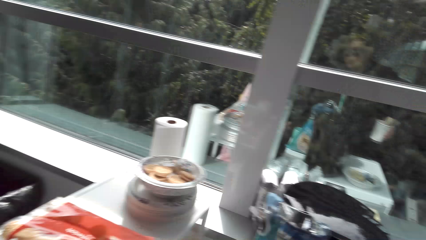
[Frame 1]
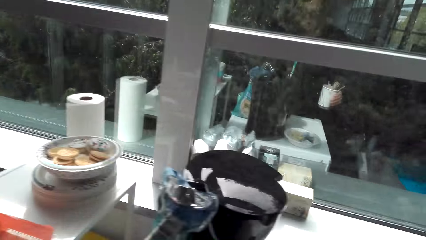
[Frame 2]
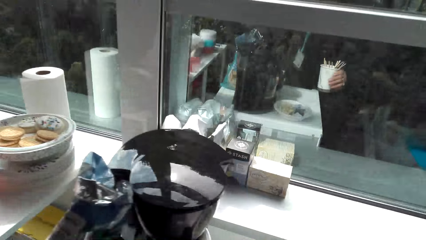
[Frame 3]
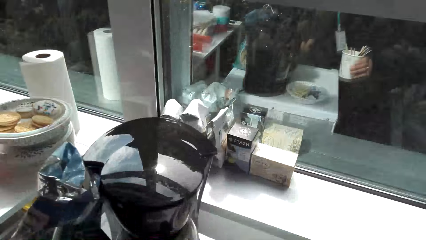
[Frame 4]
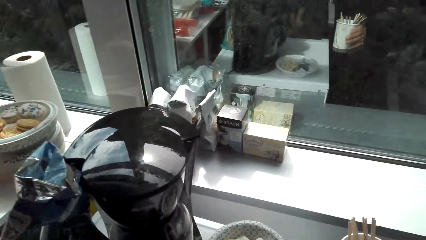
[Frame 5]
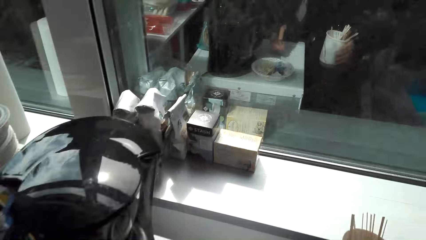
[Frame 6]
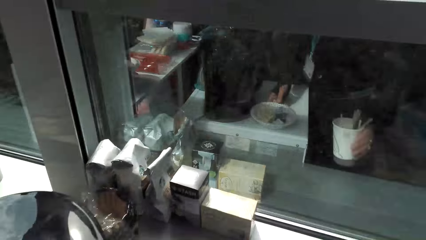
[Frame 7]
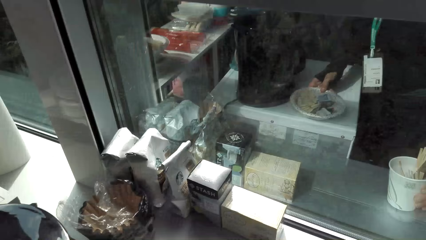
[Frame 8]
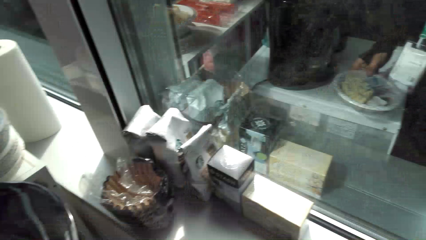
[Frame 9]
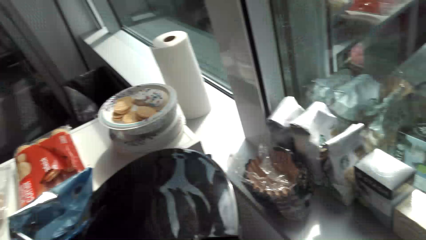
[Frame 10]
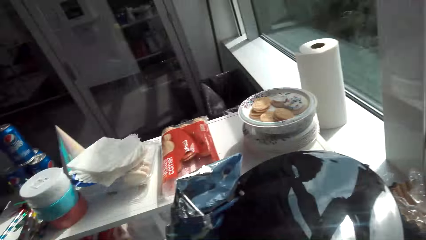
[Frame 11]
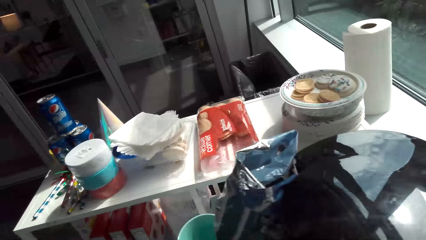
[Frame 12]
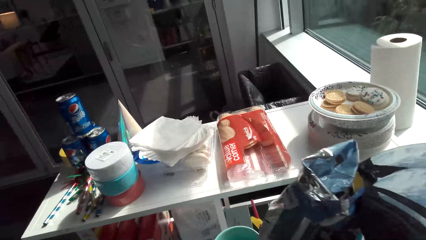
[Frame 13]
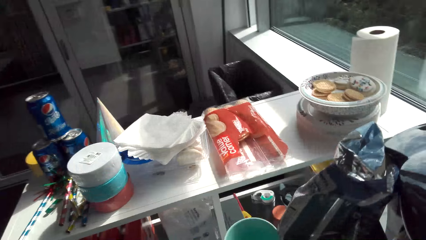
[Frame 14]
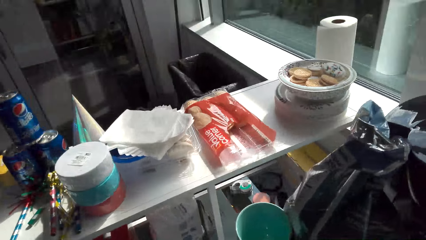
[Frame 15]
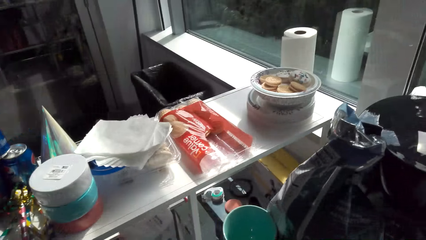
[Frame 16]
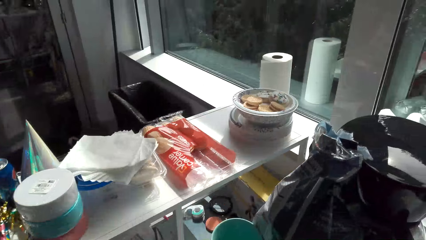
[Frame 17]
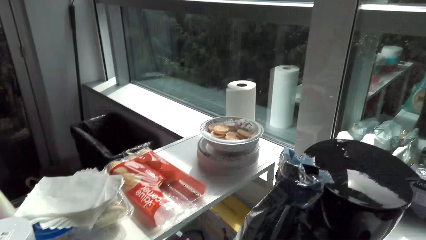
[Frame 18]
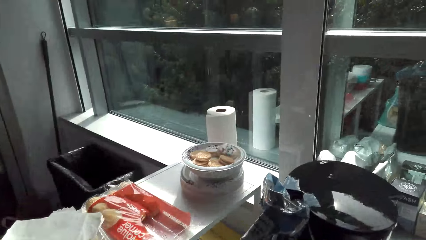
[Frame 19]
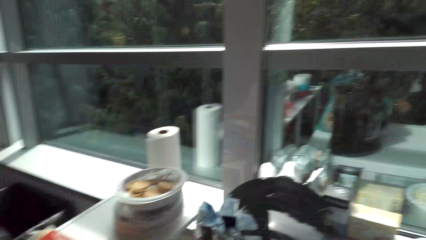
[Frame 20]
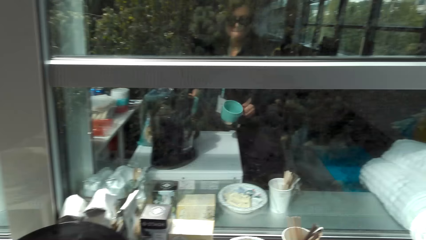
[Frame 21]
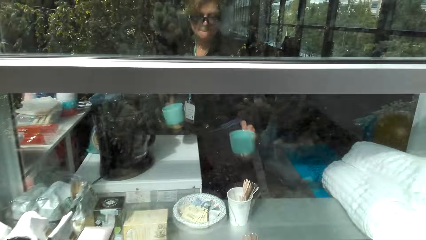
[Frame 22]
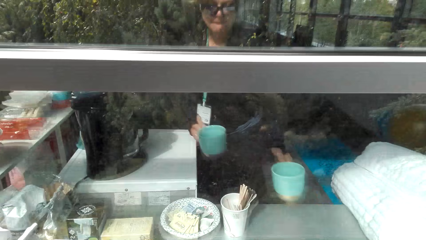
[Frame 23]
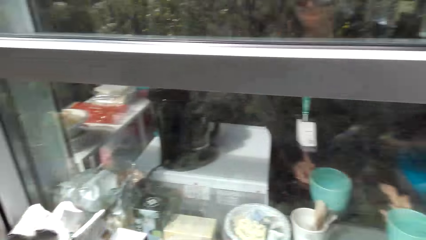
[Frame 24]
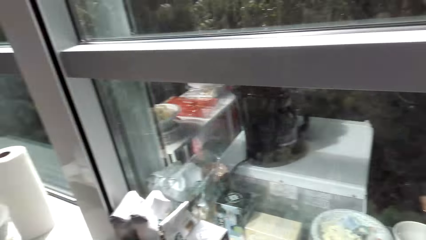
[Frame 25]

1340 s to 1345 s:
The camera wearer moves the cup with sticks to the window pane. They move the mugs to the window pane.

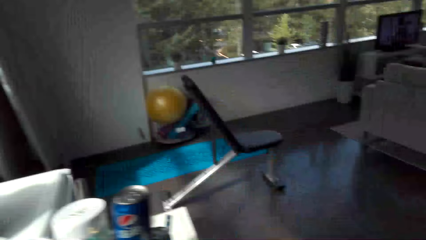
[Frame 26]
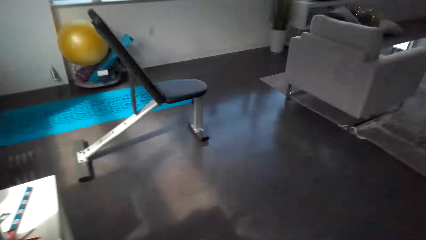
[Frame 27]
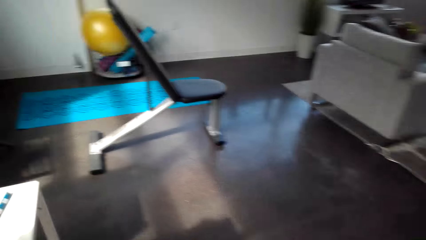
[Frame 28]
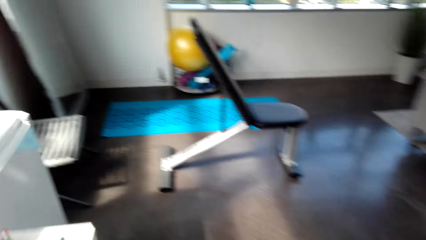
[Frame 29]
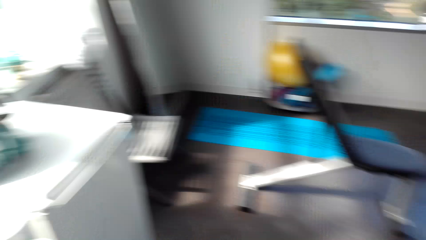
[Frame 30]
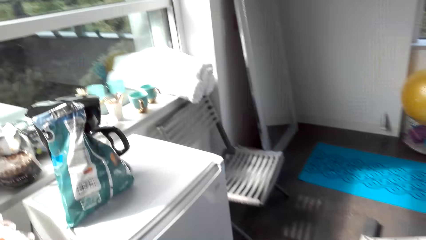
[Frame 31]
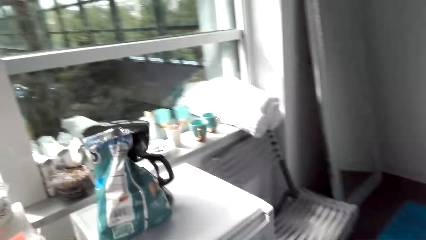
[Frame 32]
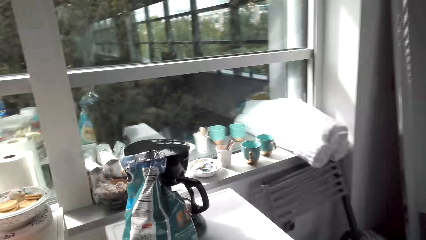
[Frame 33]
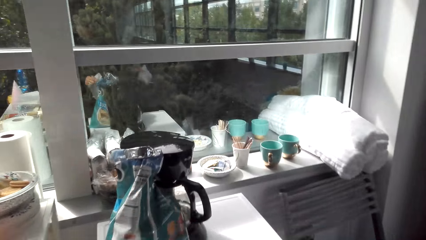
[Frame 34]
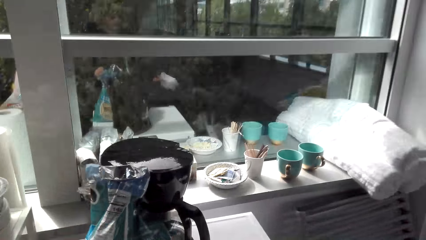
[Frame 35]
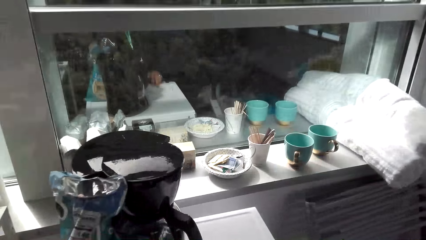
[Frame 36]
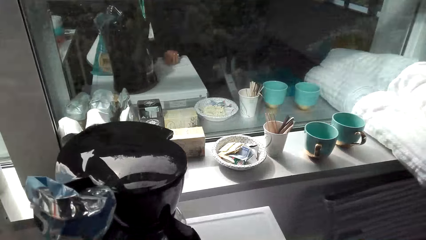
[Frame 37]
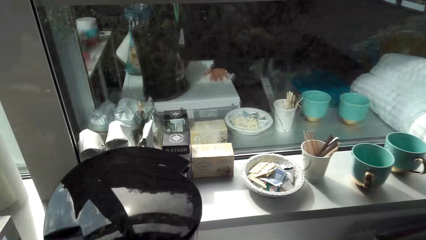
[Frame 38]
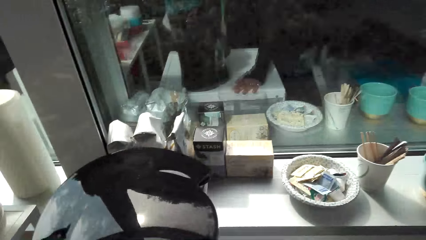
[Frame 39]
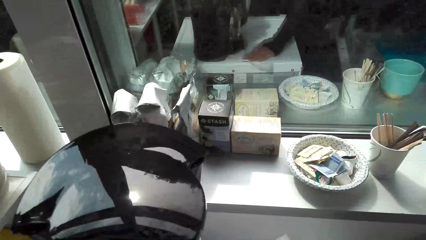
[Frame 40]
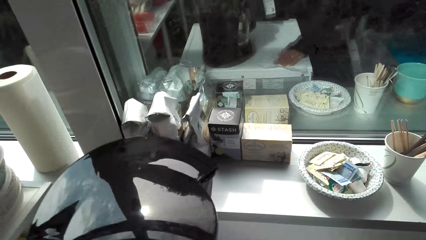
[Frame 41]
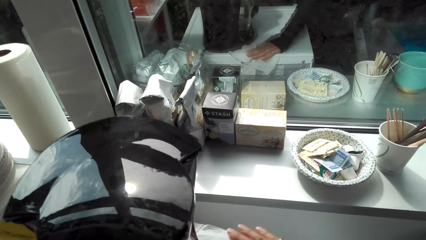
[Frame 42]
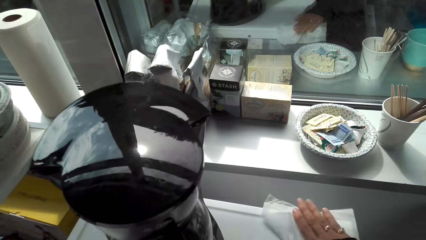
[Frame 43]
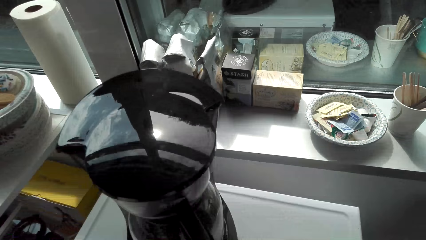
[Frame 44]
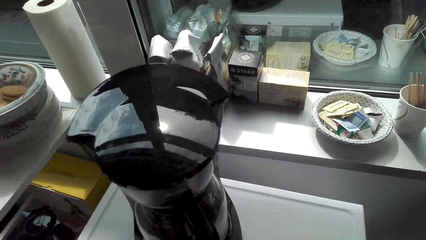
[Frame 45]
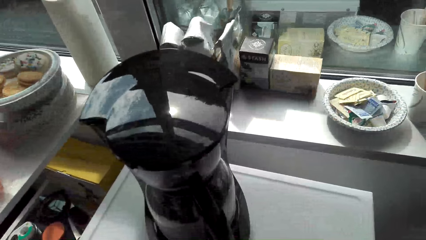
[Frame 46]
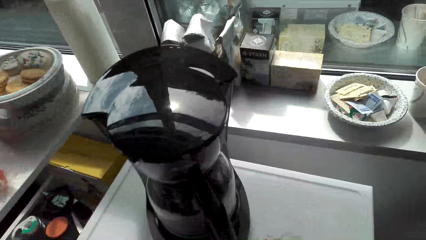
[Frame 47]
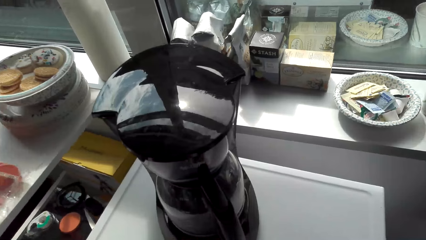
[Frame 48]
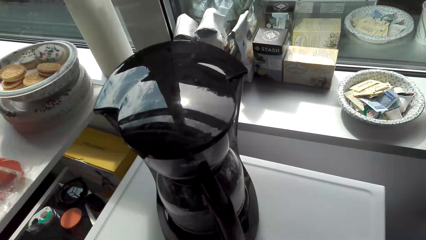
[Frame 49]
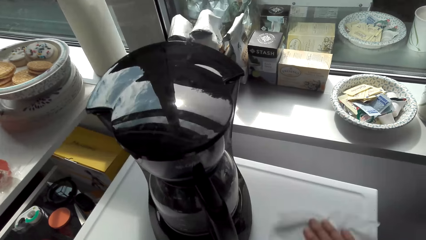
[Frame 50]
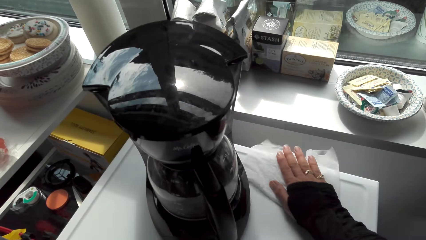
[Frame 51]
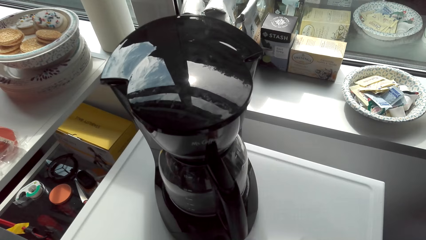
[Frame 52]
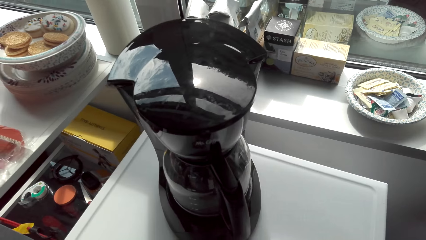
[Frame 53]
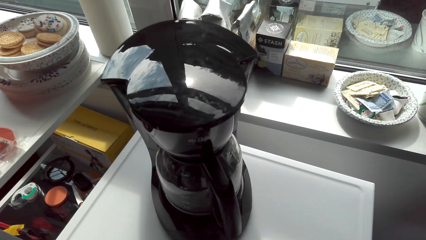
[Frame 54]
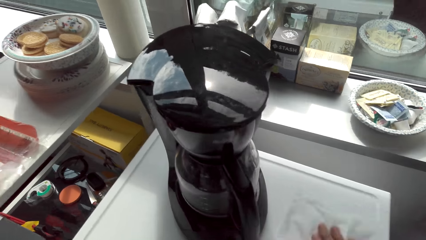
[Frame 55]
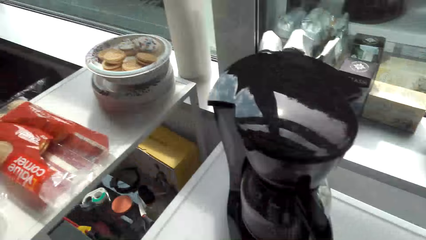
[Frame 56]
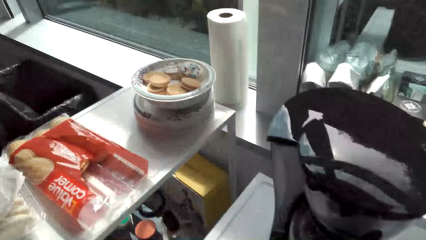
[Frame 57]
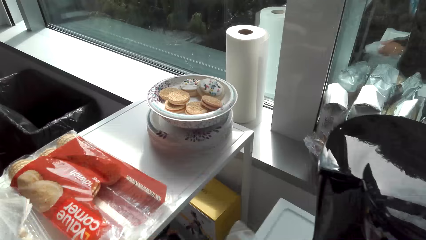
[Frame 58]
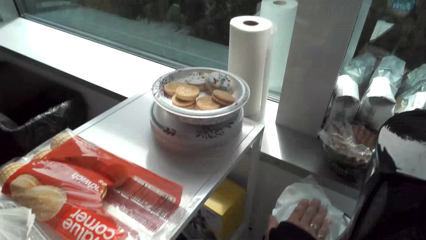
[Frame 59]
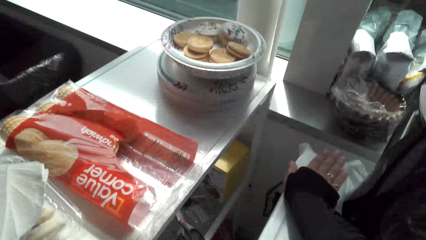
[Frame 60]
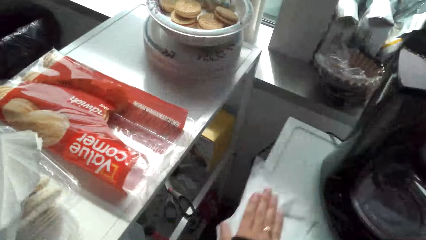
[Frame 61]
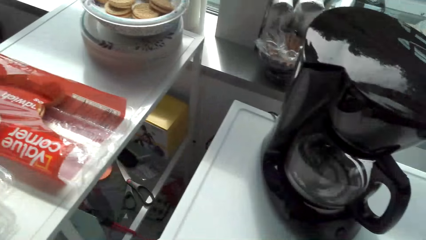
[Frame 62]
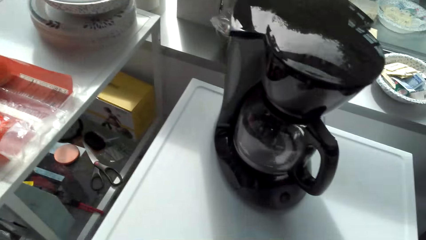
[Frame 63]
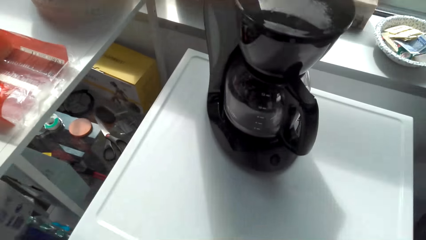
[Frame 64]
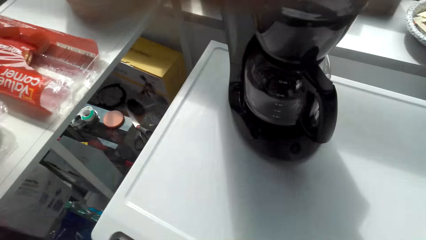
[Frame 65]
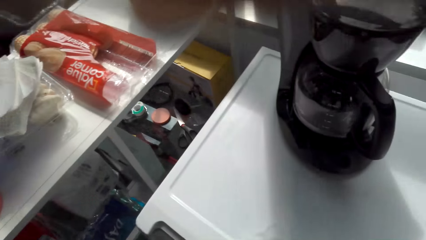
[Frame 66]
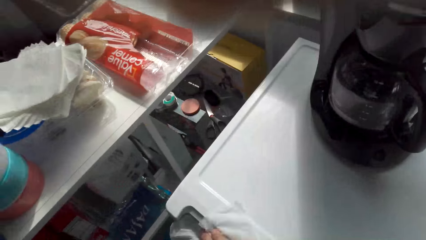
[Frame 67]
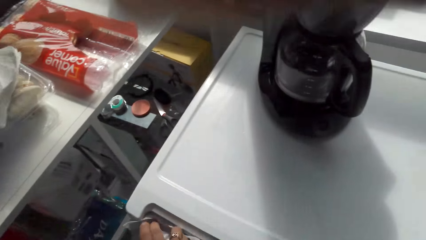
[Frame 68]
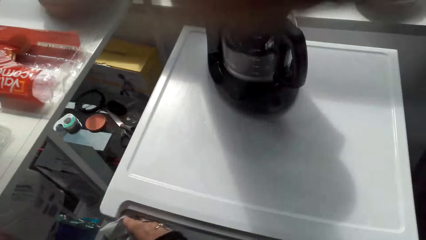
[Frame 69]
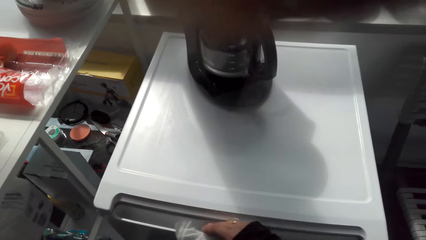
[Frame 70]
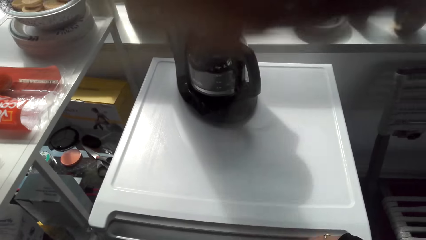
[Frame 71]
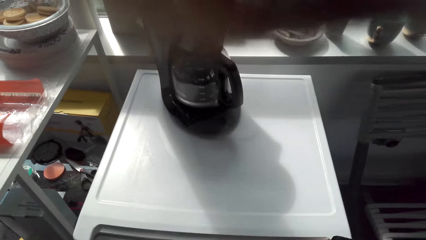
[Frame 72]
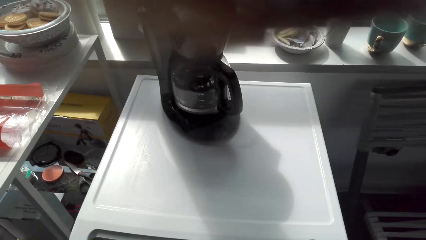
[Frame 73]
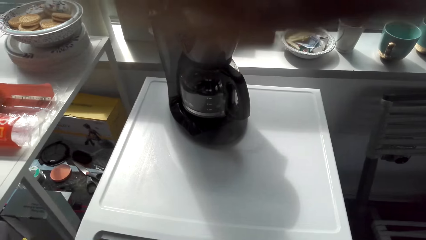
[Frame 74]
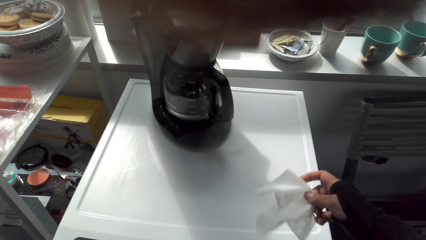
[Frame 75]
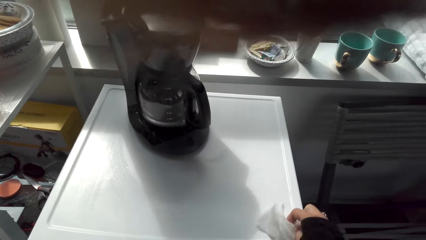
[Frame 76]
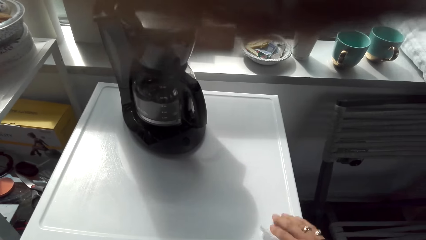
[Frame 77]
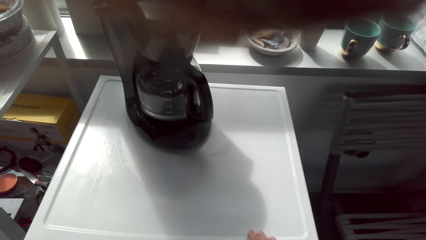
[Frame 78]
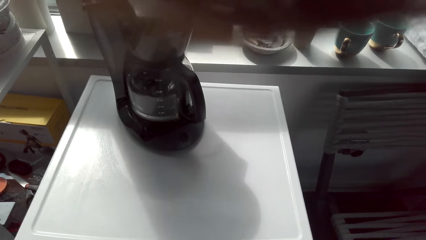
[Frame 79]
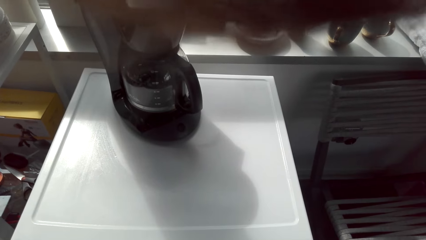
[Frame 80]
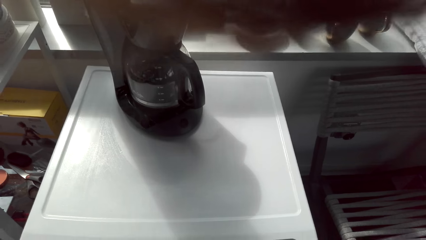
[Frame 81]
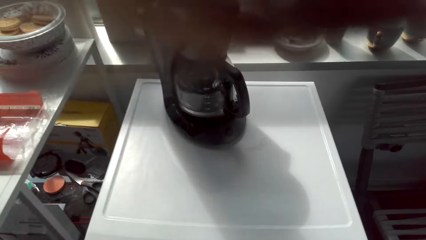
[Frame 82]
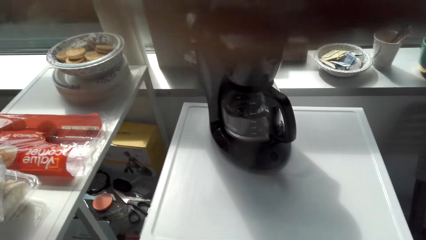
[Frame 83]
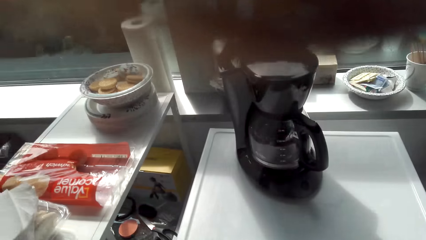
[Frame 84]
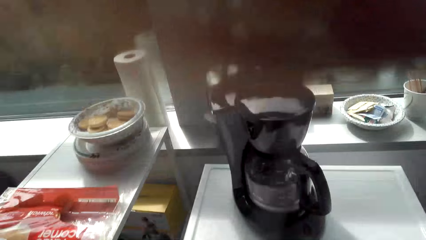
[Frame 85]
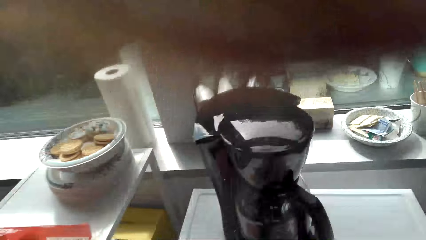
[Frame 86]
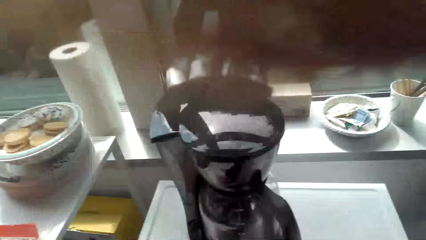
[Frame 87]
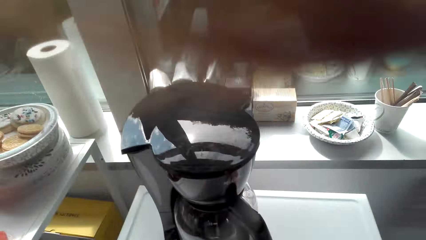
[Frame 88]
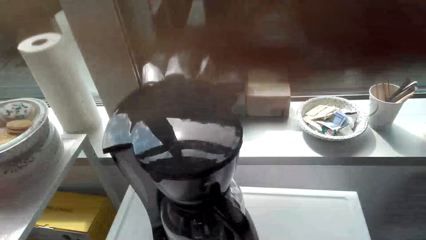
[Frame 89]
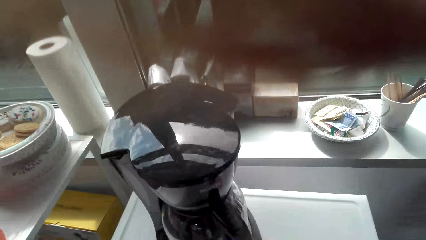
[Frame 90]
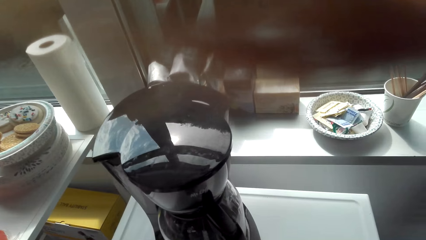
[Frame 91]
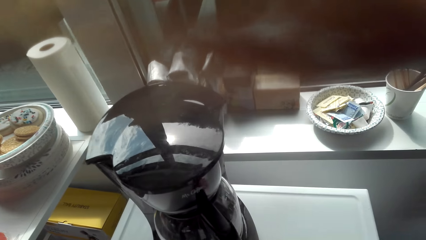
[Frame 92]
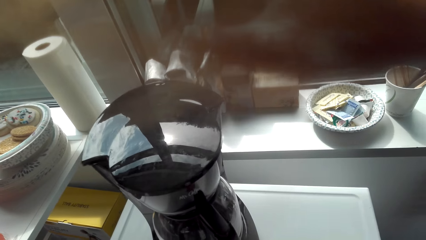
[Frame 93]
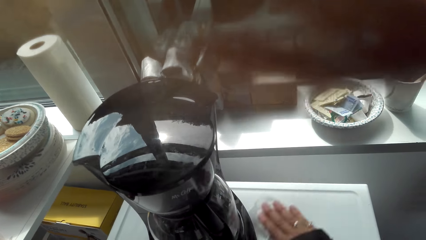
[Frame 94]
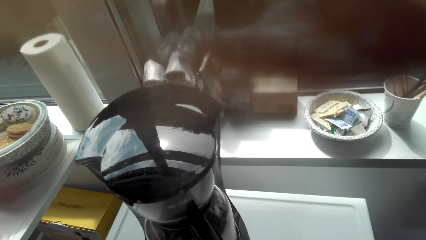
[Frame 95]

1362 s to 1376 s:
The camera wearer walks in the house. They touch the tissue. They wipe the top of the fridge with the wipe. They wipe the surface of the fridge. They clean the sink.
